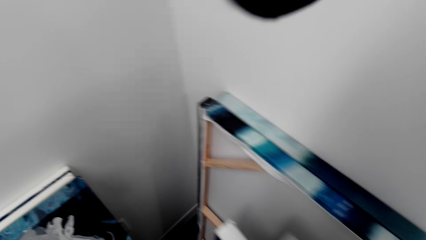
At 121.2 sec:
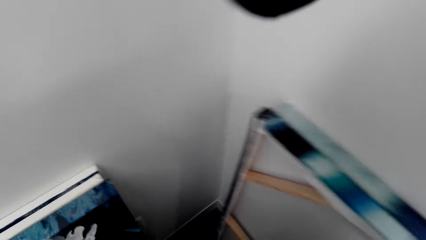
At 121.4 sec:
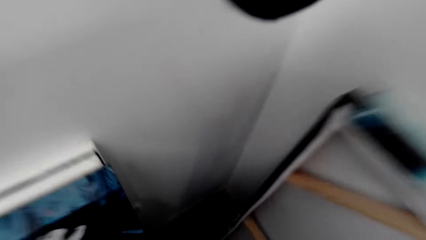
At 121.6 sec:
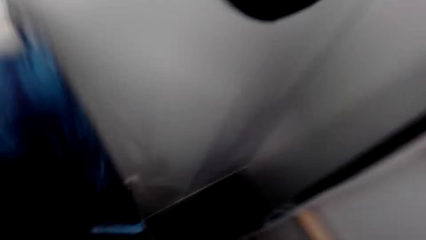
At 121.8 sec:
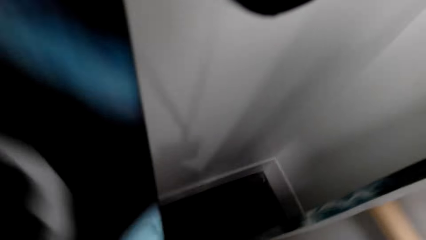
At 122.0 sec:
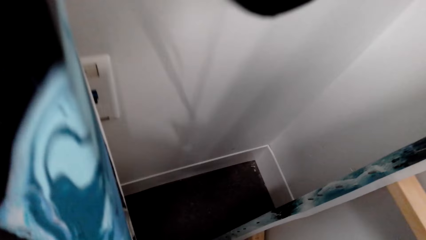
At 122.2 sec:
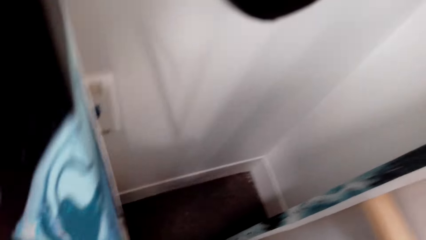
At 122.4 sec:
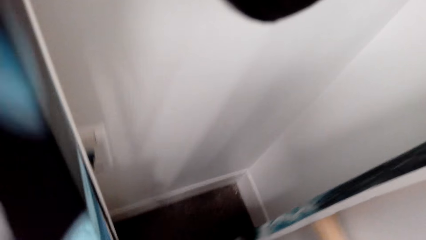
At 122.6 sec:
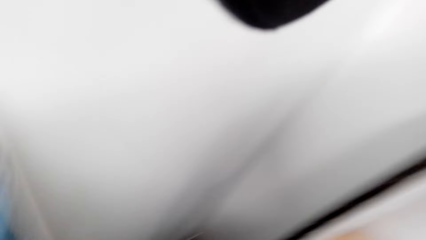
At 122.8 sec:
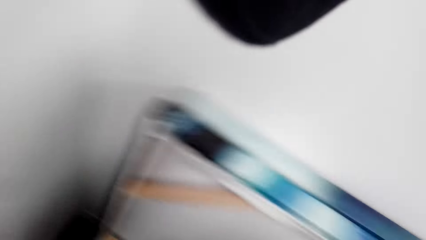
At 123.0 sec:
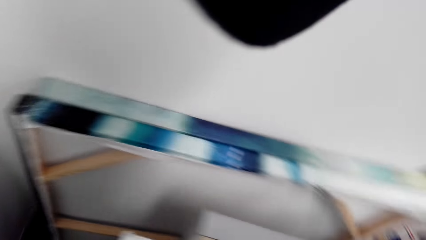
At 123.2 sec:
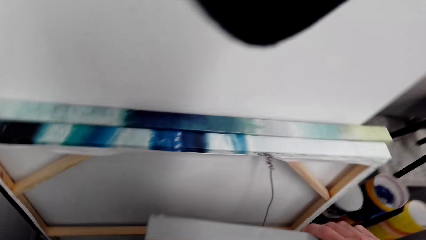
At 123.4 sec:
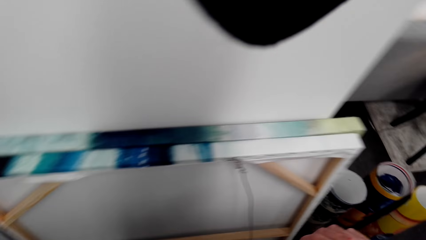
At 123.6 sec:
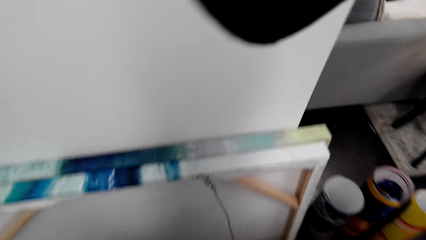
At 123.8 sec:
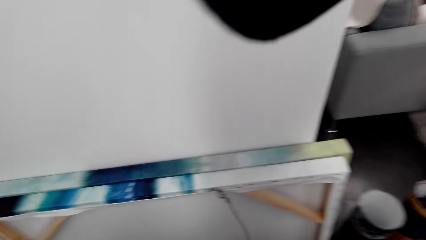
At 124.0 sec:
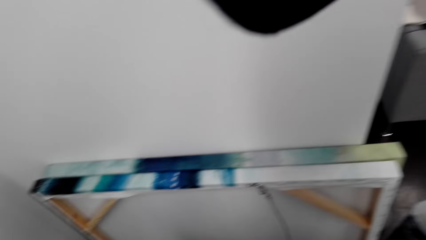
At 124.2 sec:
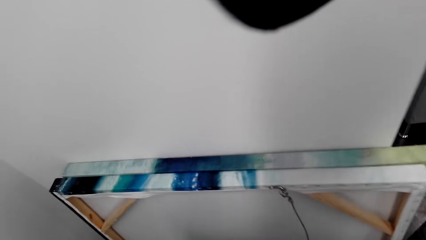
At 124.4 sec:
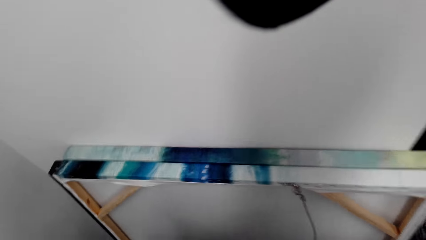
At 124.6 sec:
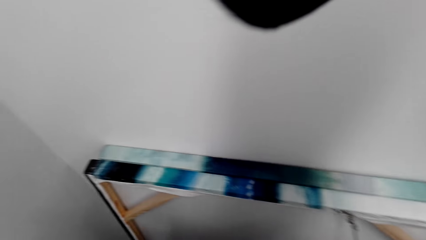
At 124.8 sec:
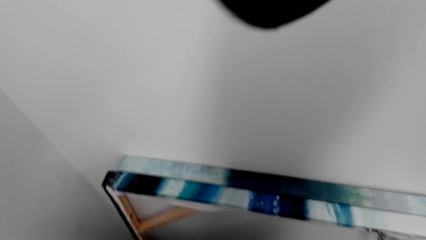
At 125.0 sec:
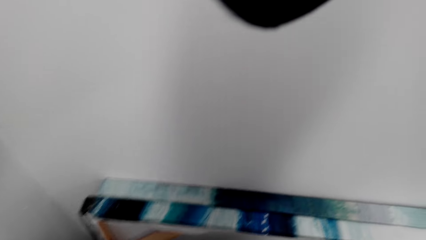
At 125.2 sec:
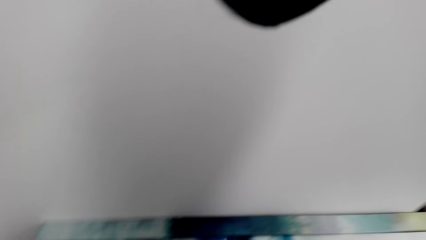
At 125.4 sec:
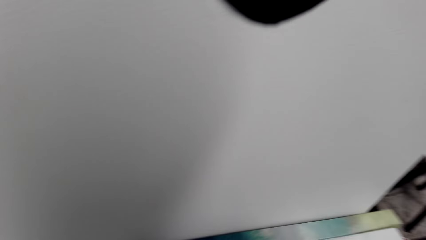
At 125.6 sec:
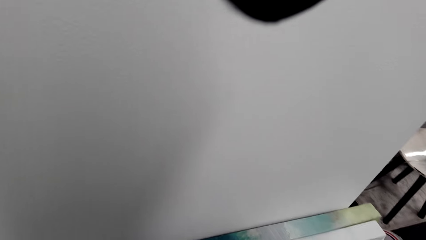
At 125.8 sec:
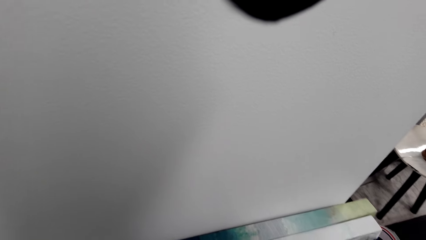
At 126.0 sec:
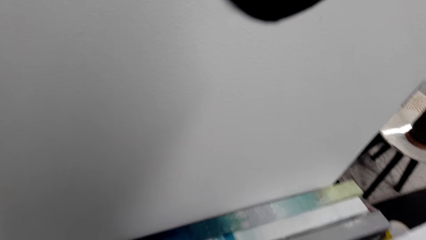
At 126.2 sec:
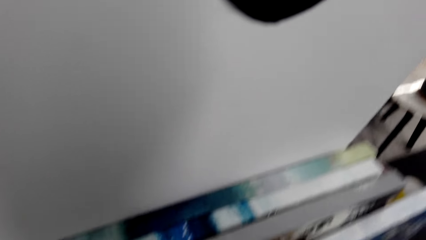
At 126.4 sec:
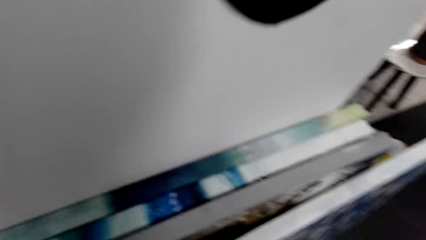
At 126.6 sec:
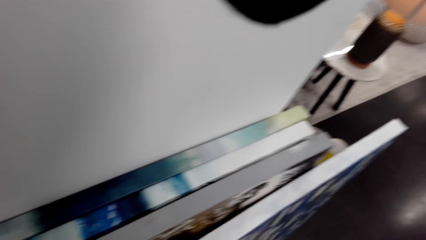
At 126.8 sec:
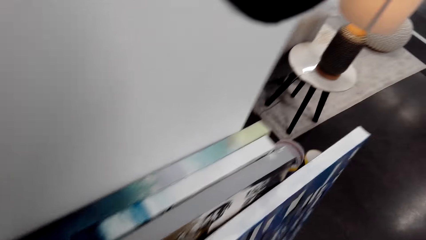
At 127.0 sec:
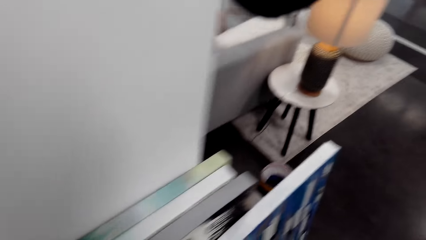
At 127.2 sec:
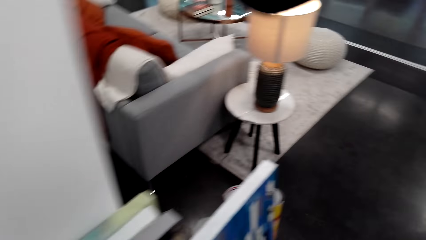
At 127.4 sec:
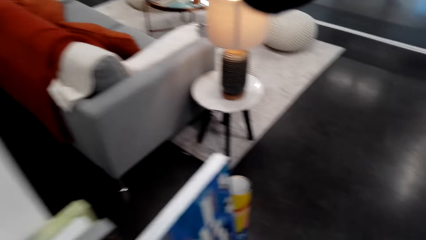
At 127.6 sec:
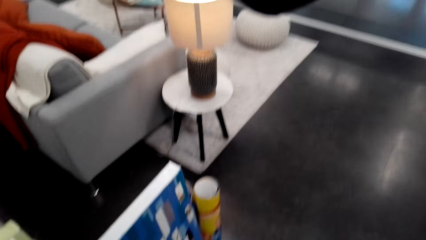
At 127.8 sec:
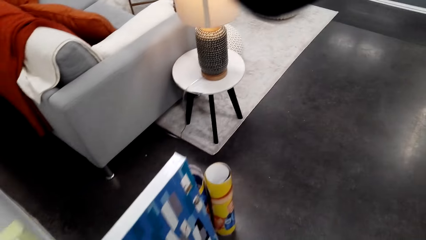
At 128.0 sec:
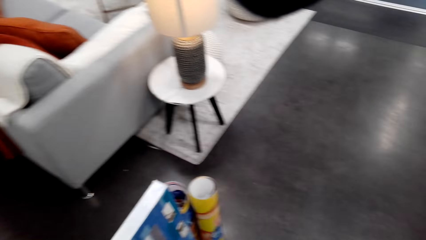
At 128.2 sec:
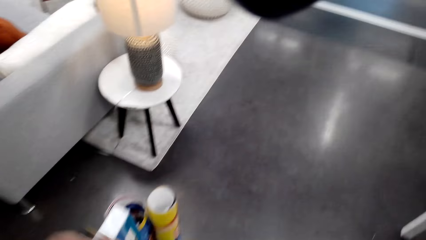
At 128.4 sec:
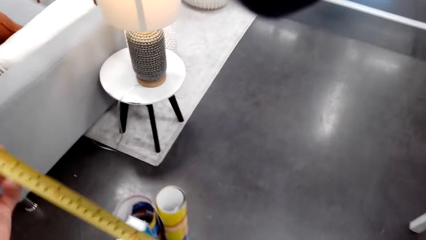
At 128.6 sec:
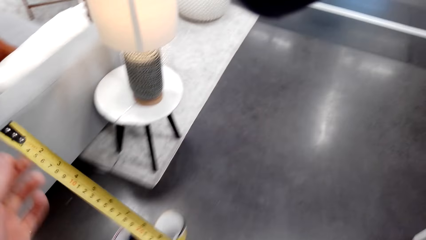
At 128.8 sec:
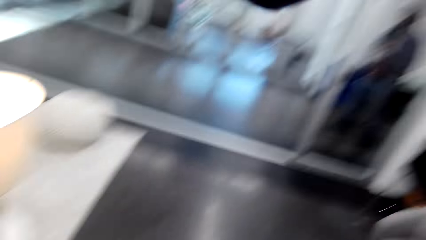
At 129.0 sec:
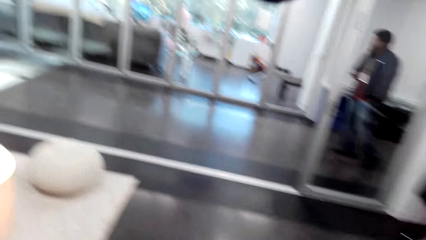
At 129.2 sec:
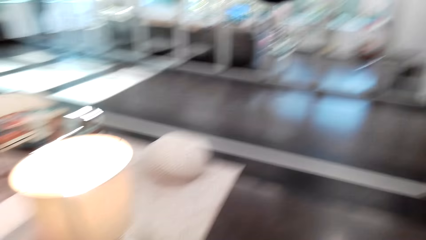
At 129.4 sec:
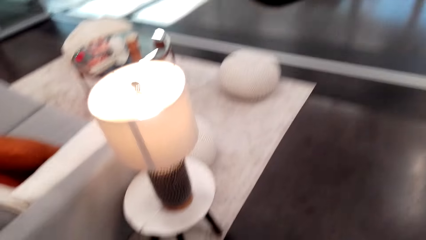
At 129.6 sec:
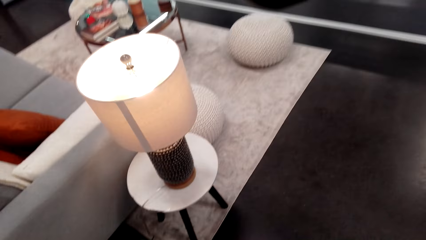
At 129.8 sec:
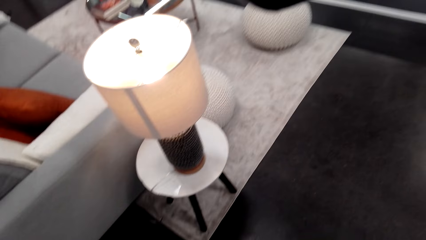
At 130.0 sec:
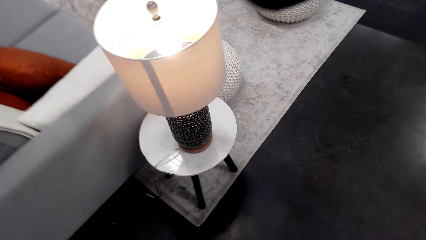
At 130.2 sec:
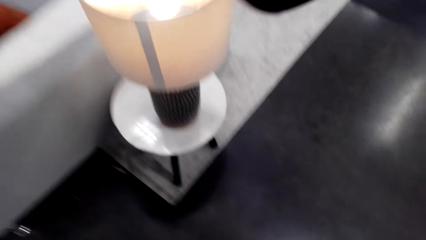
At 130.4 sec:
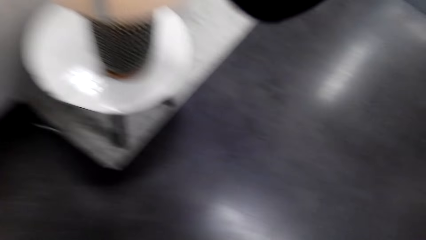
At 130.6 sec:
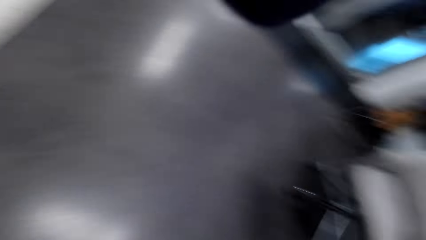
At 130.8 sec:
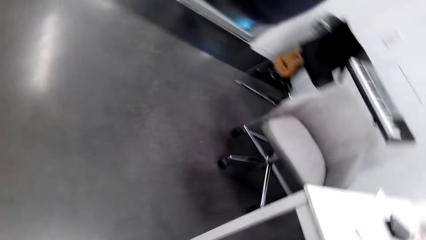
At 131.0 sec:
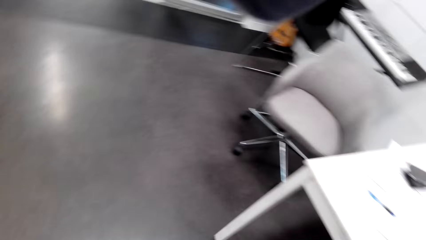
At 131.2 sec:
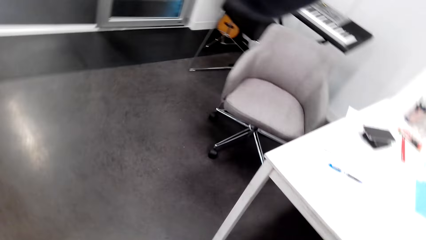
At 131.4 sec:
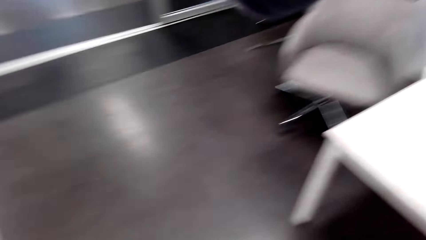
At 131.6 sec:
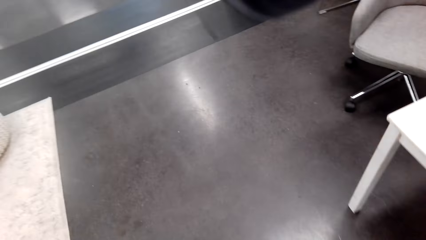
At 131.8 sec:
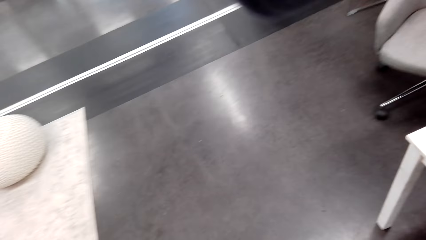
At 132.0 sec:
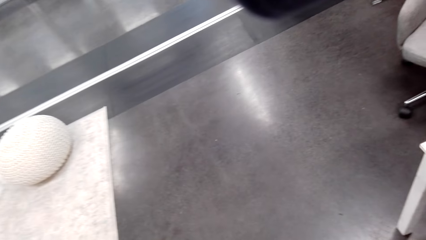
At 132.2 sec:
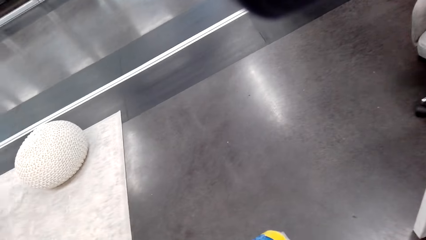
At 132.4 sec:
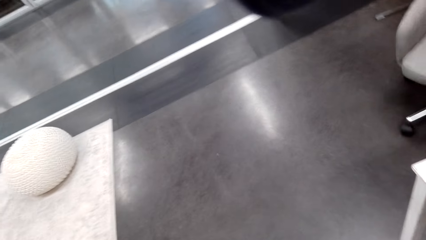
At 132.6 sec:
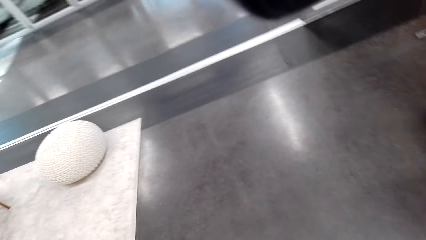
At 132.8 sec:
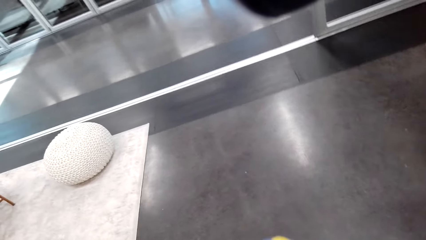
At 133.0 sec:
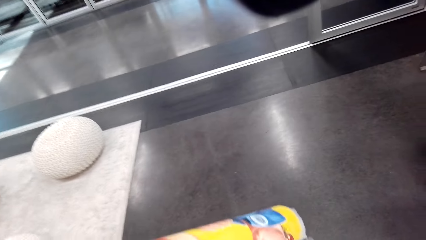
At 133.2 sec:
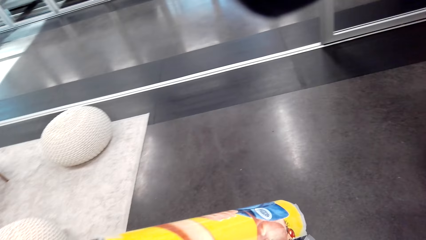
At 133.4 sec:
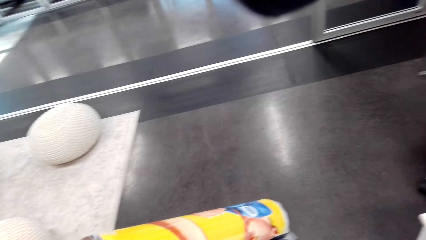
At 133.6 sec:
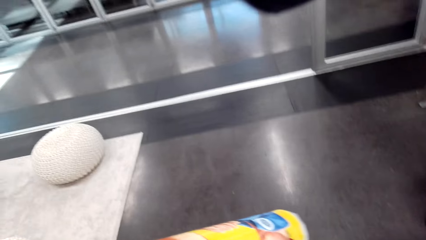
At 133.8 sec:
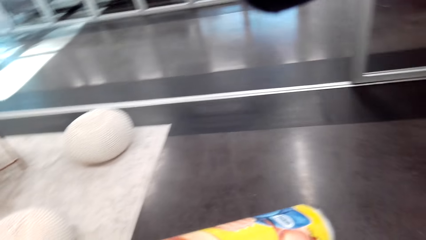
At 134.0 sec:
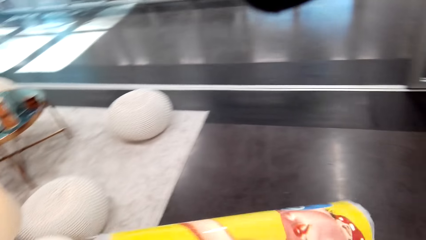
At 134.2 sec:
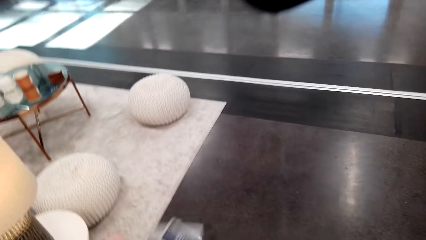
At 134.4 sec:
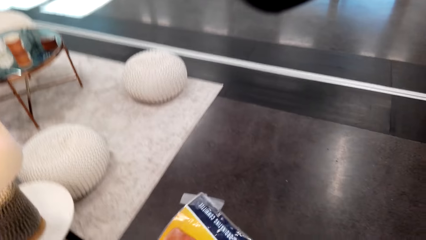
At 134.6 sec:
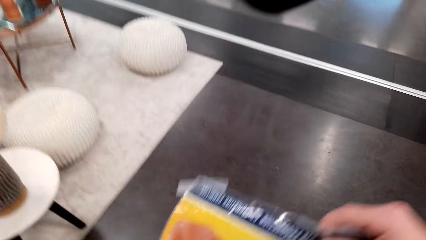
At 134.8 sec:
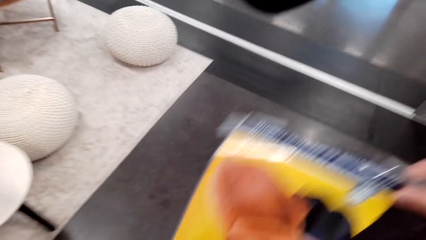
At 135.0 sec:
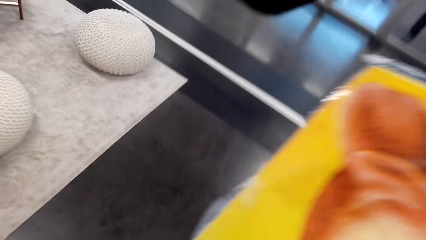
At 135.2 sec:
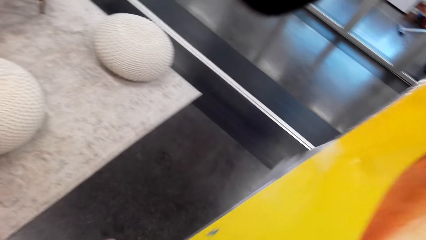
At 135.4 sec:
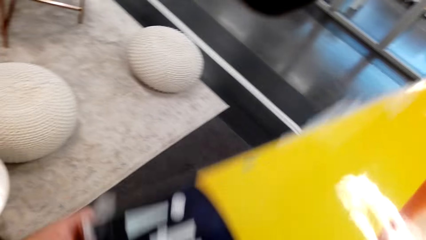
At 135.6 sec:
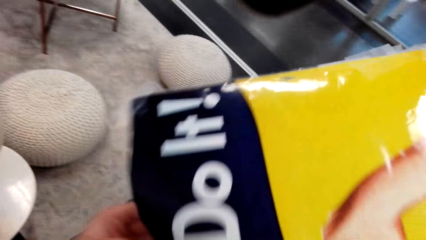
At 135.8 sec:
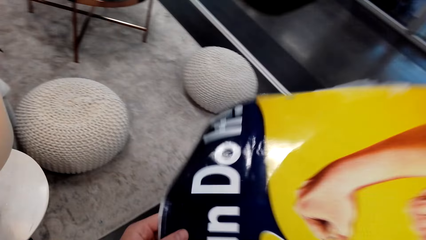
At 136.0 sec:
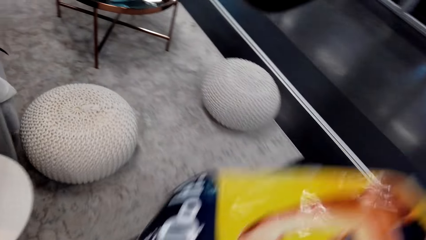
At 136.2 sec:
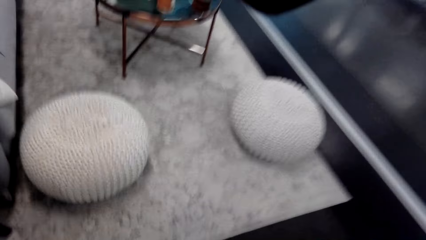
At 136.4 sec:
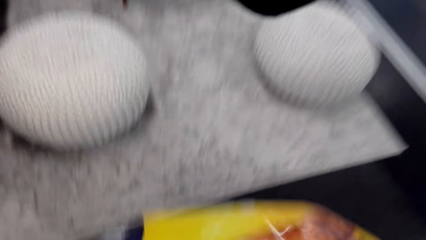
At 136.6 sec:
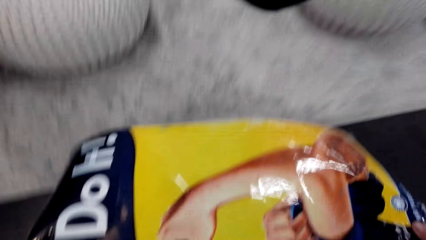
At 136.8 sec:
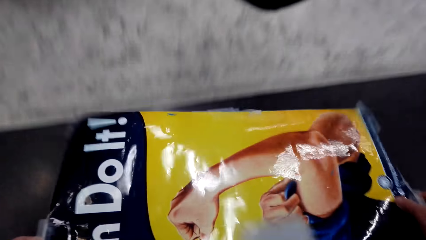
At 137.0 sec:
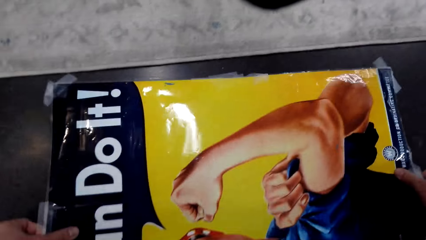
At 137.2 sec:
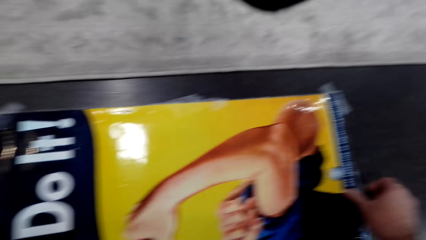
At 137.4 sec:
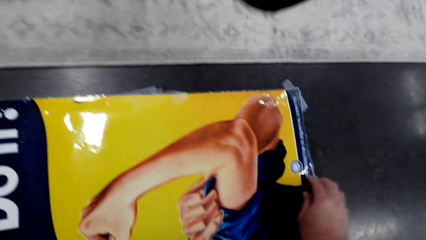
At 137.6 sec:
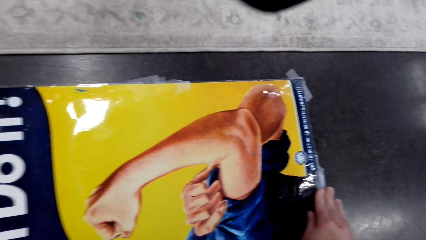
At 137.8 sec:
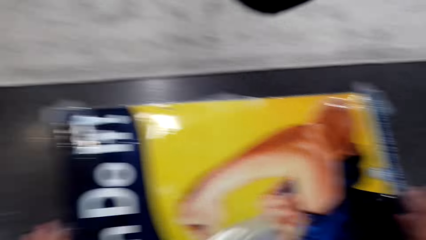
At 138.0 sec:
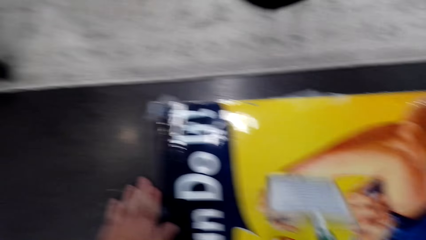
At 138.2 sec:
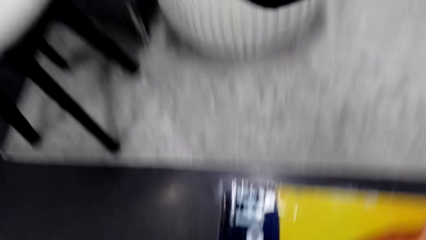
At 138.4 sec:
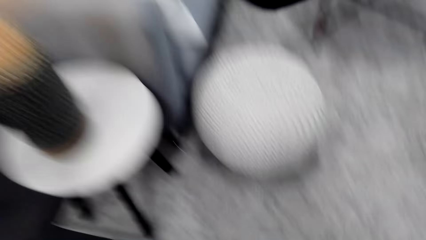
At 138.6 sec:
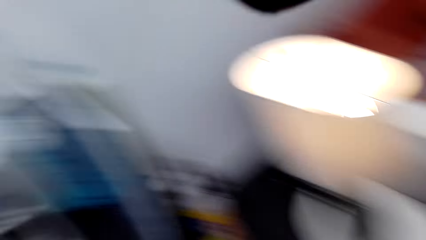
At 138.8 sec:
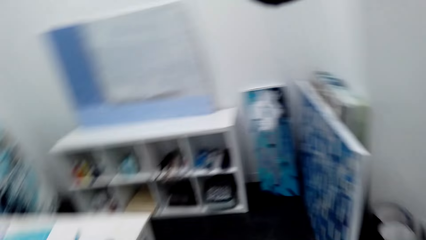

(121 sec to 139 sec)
The camera wearer looks at the tape measure. They look around the room. They hold the decoration. They look at the decoration. They put the decoration down.
